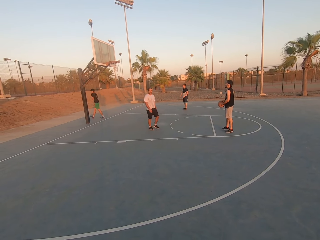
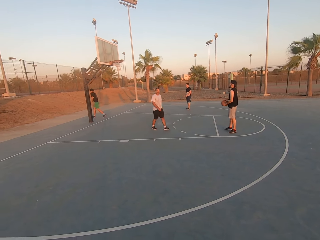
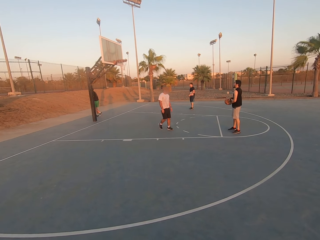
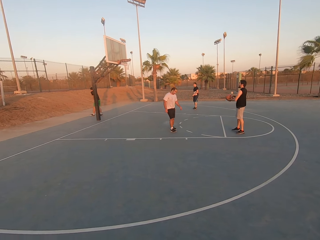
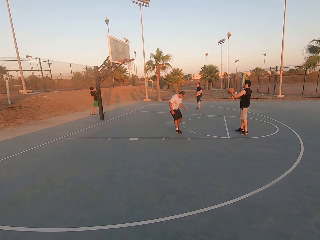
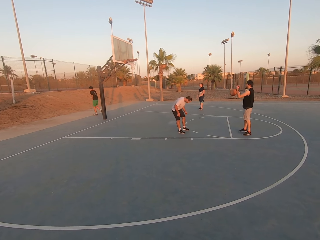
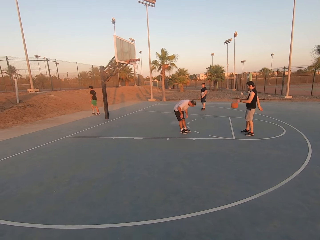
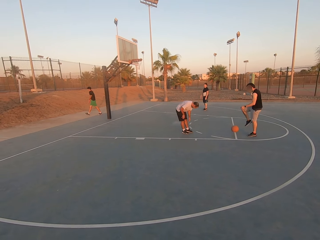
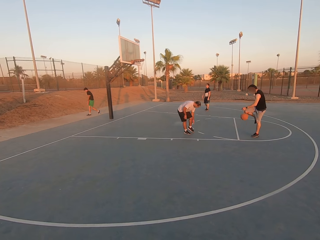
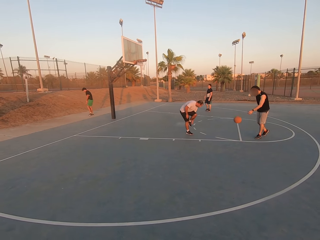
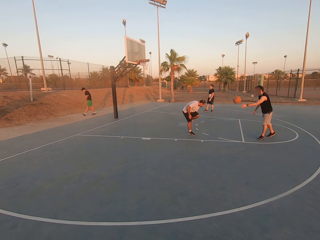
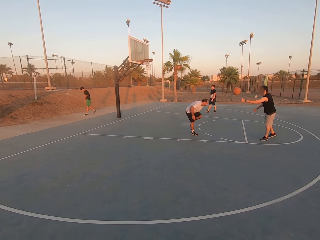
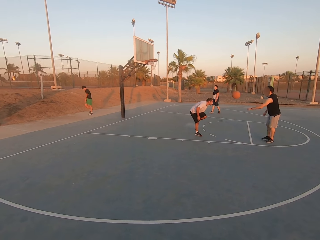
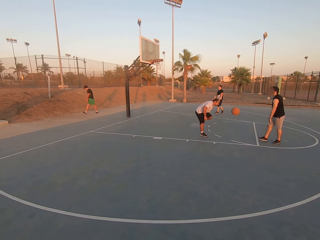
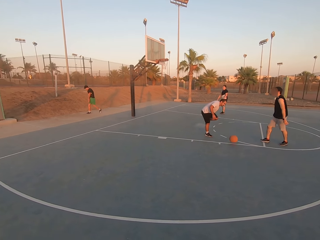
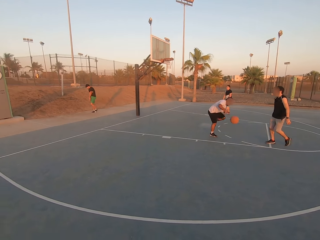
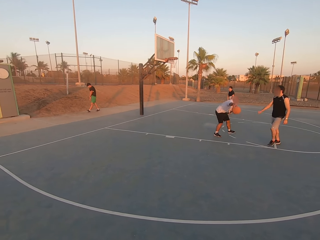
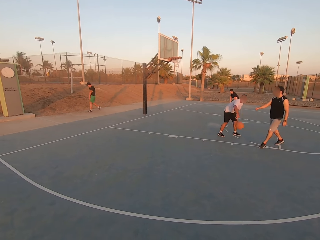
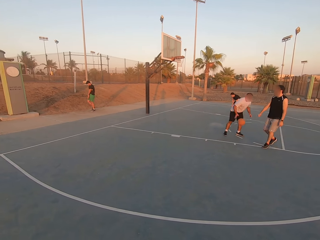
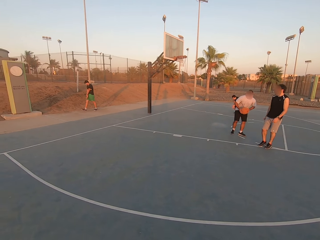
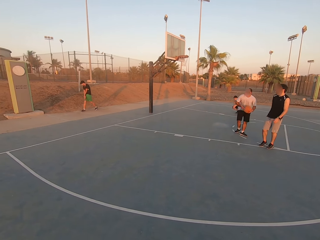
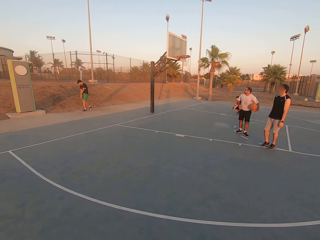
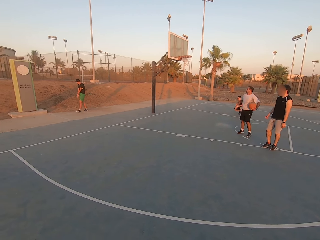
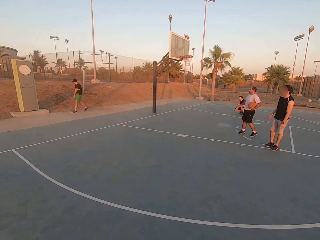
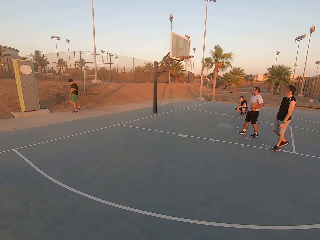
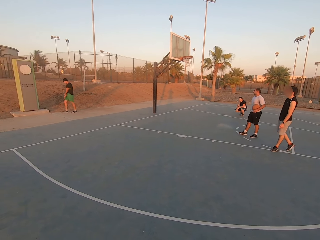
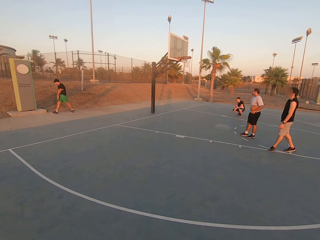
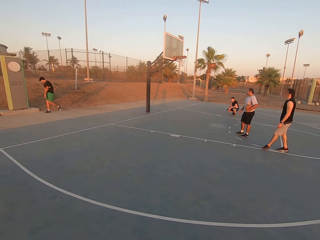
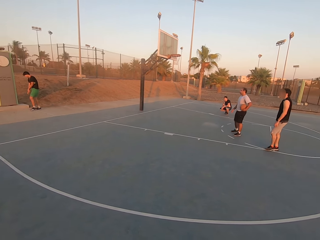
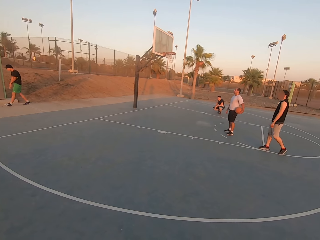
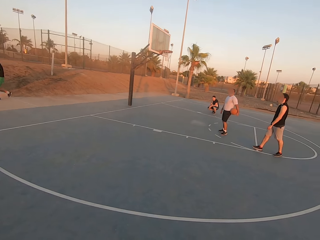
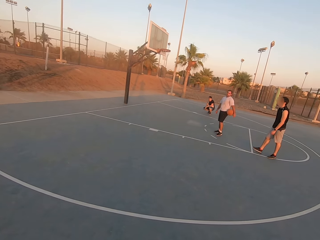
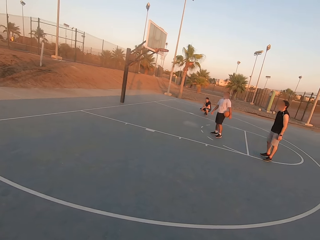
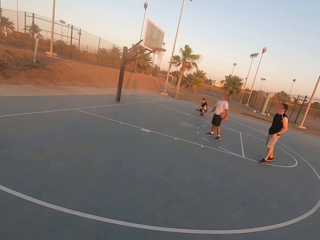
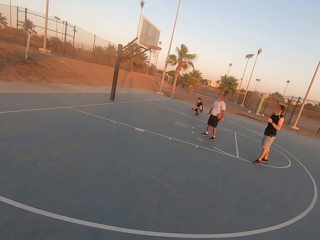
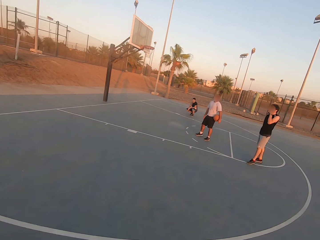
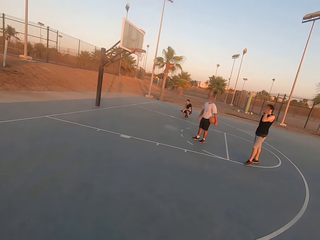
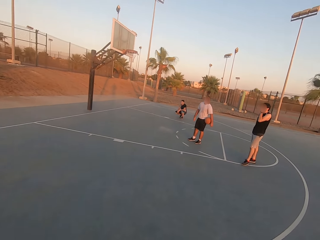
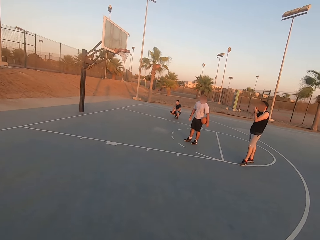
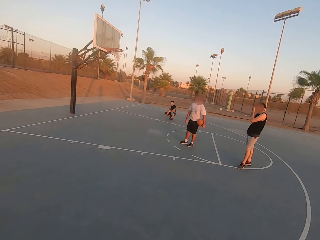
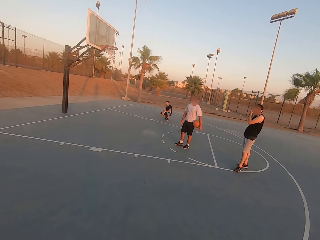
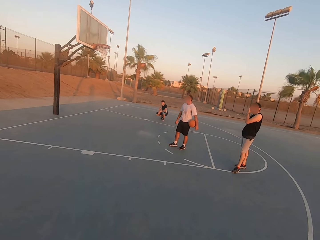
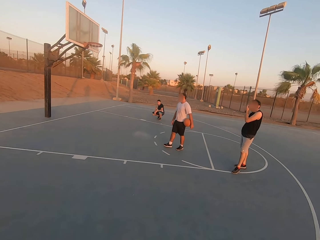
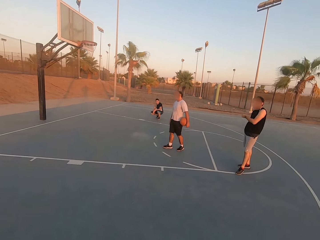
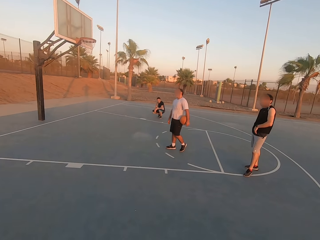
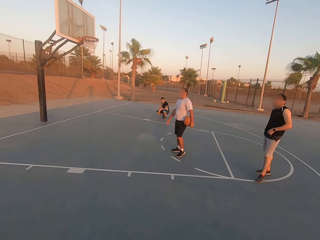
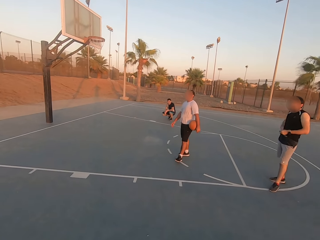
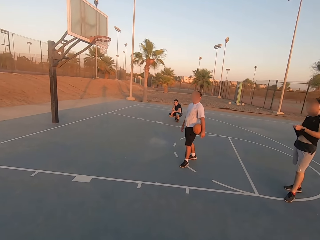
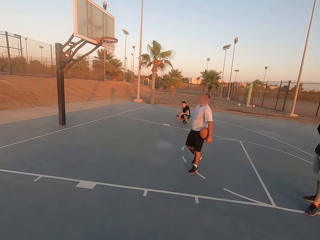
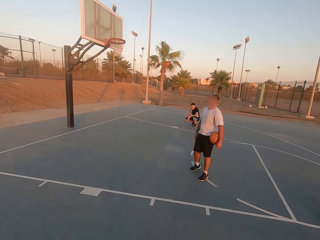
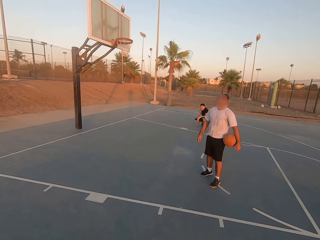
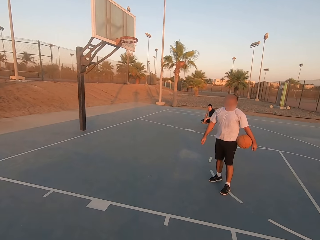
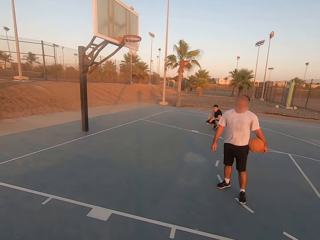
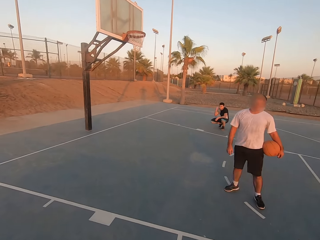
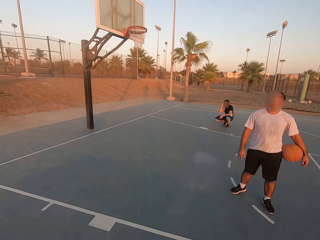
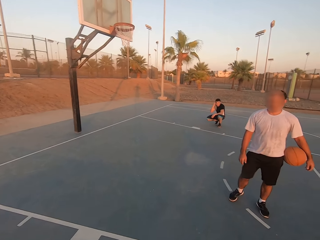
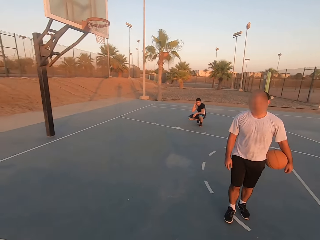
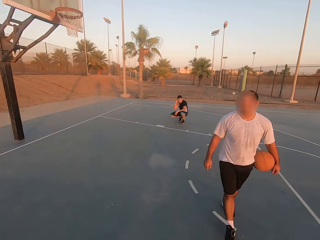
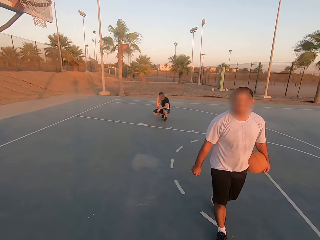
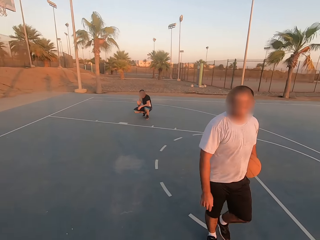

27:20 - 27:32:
A man picks up the ball. The camera wearer walks and looks around.

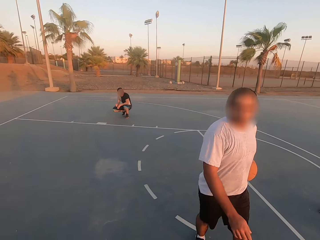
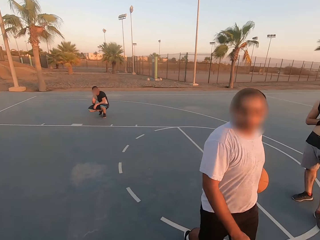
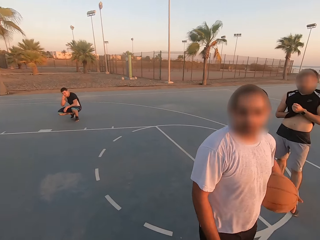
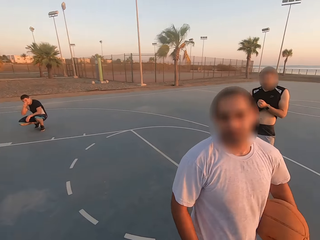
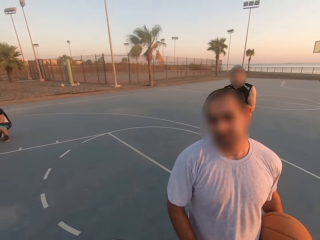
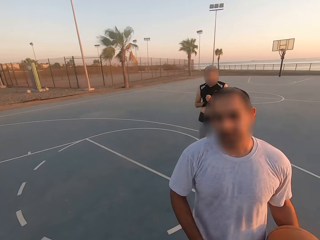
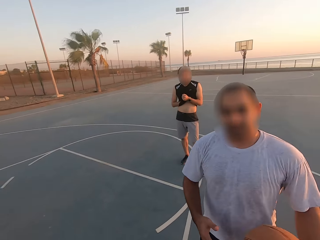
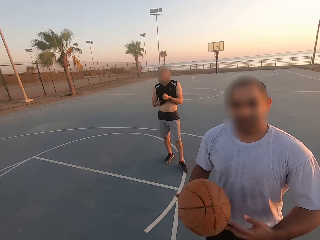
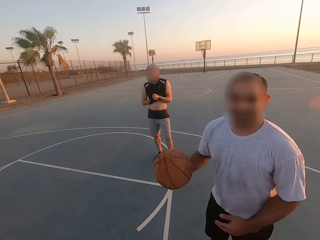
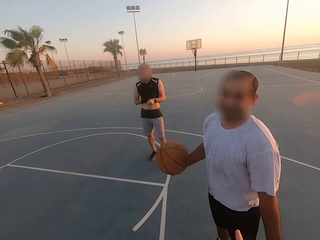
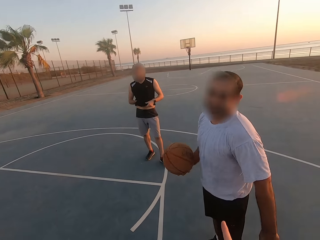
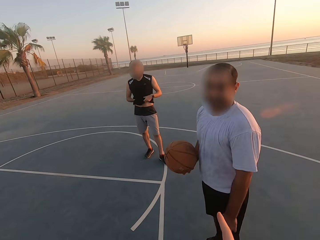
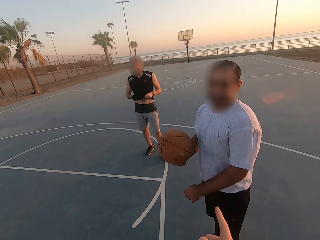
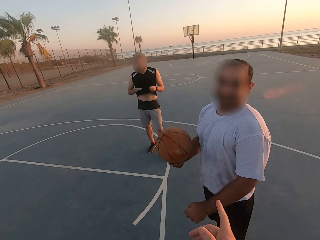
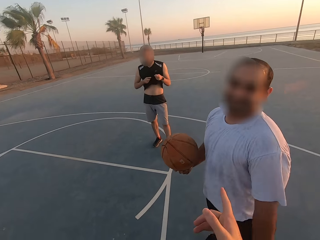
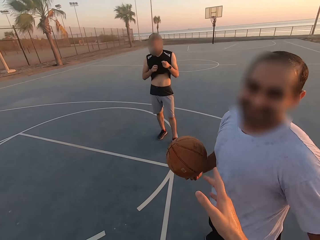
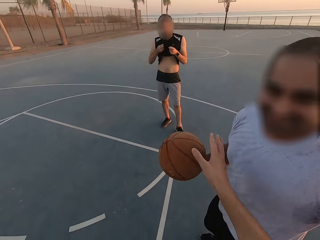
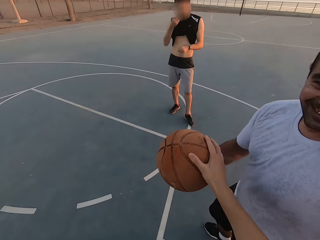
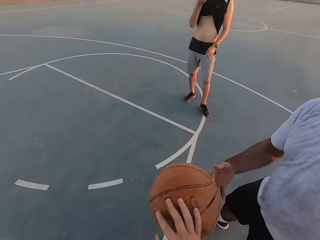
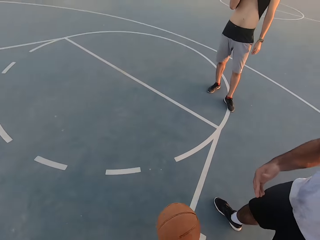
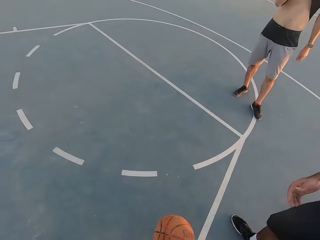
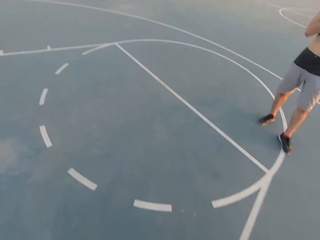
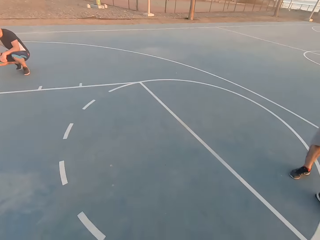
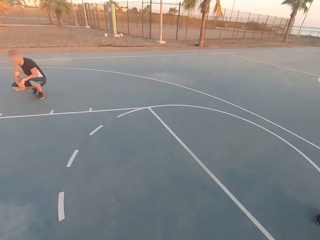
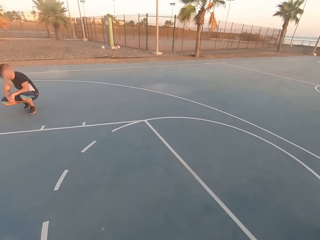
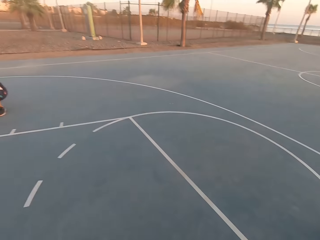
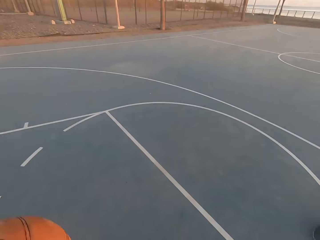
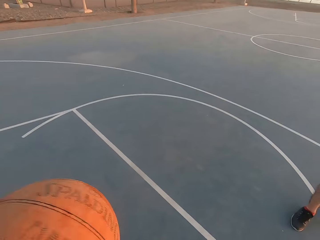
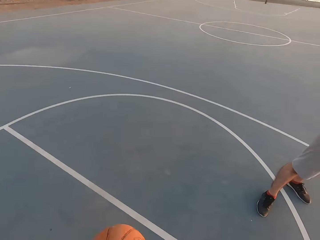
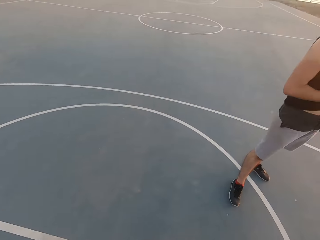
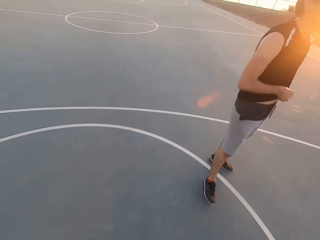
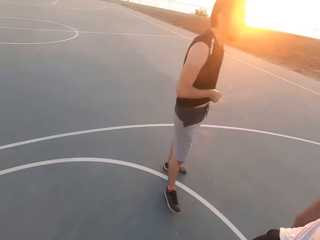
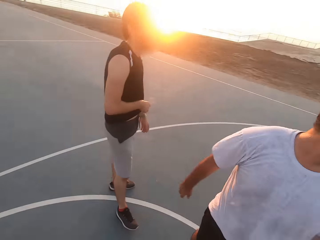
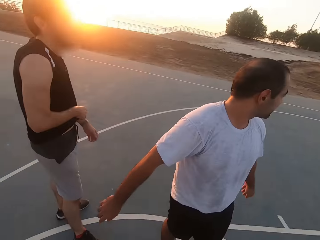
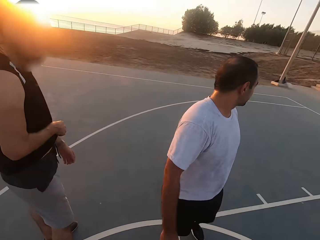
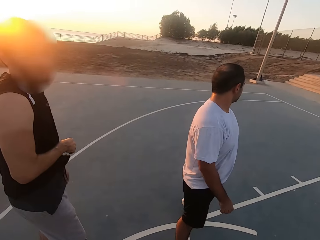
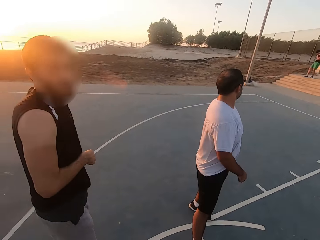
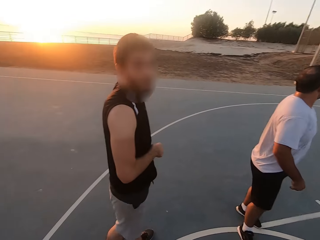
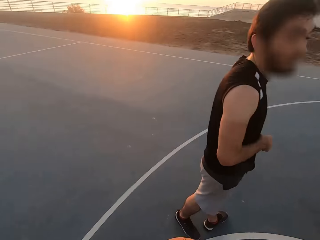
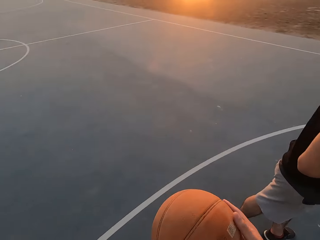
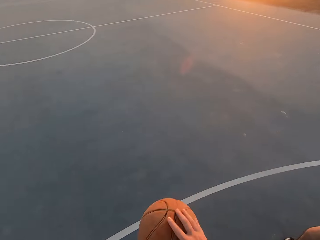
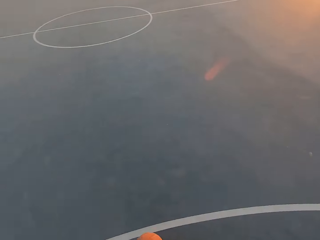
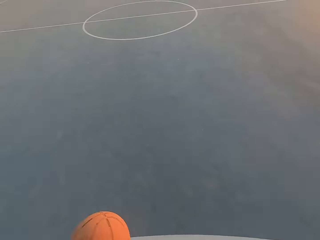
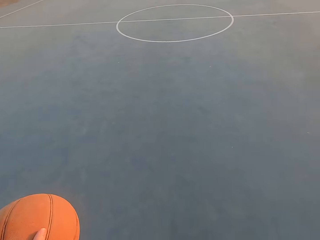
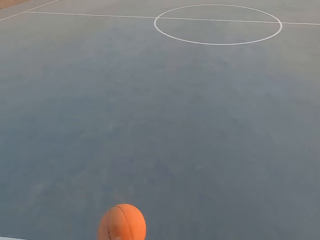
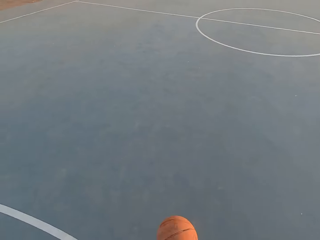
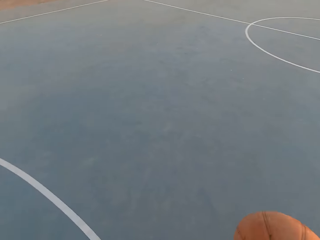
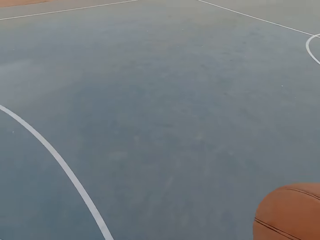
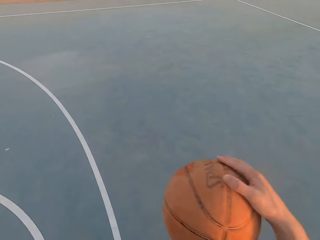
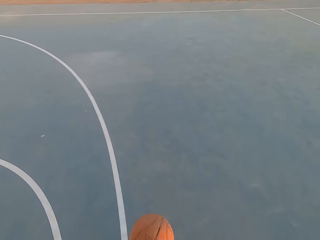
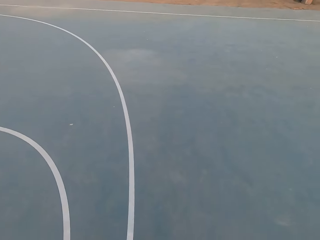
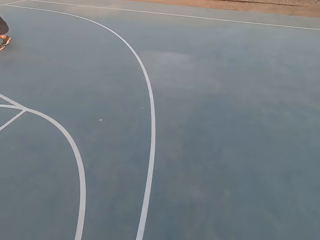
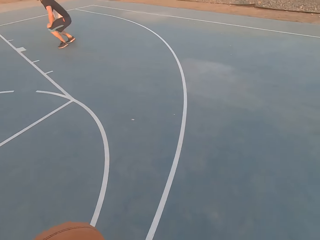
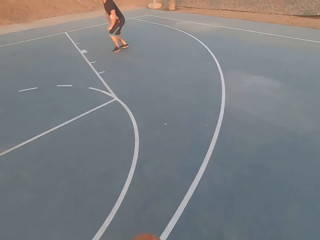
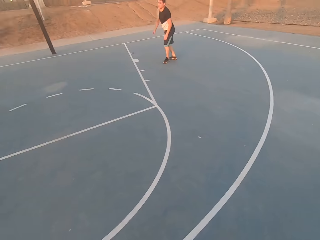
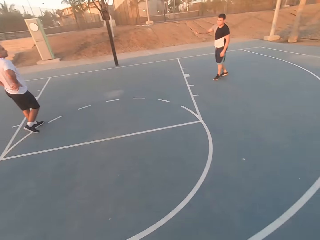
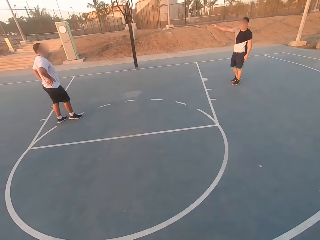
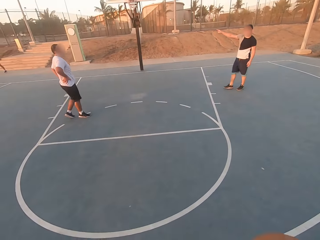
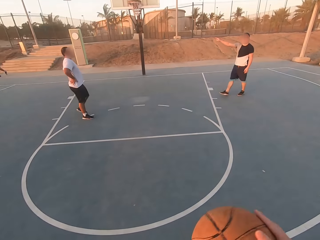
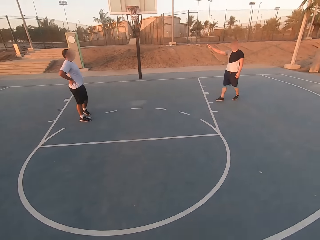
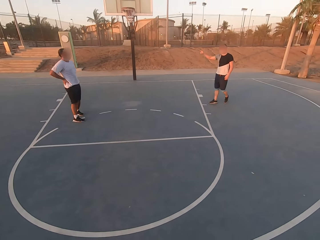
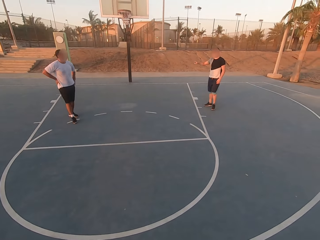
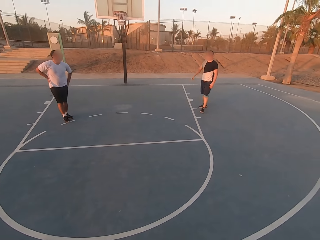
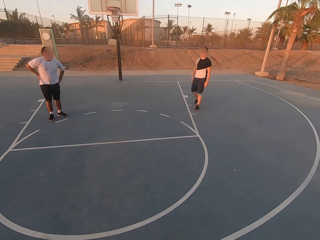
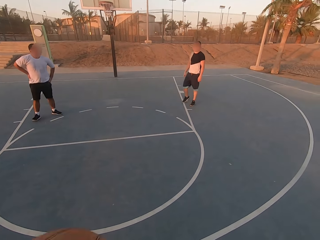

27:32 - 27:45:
A man talks to the camera wearer. The camera wearer picks up the ball from the man. They dribble the ball. They dribble the ball again and look around.
